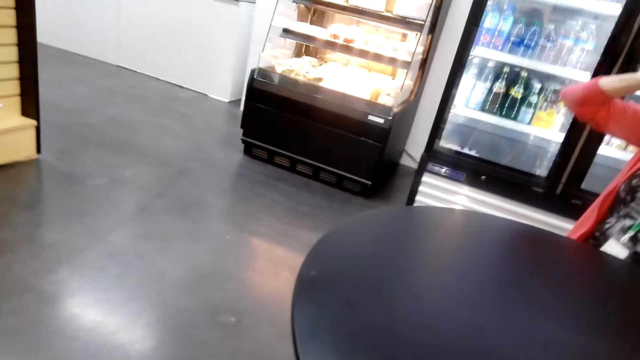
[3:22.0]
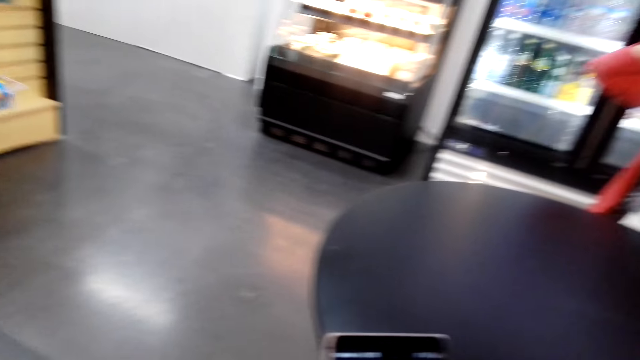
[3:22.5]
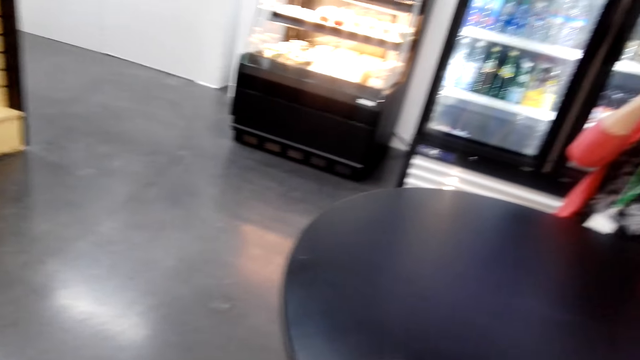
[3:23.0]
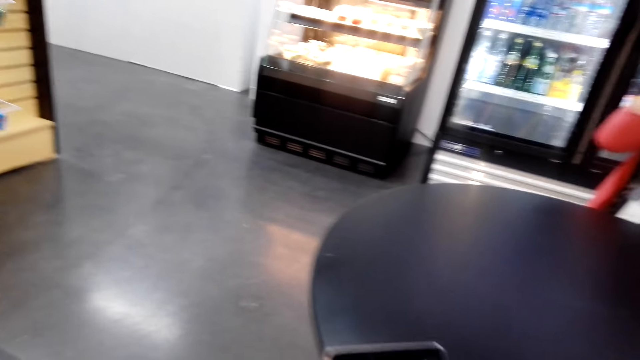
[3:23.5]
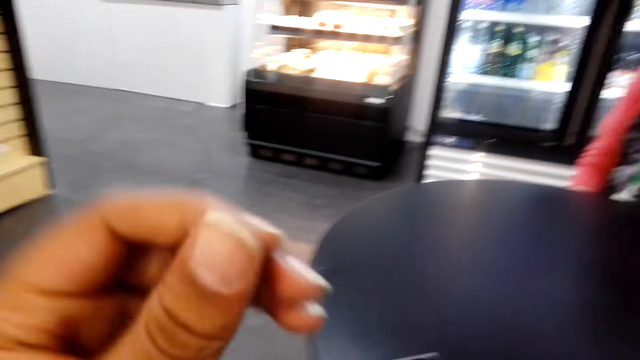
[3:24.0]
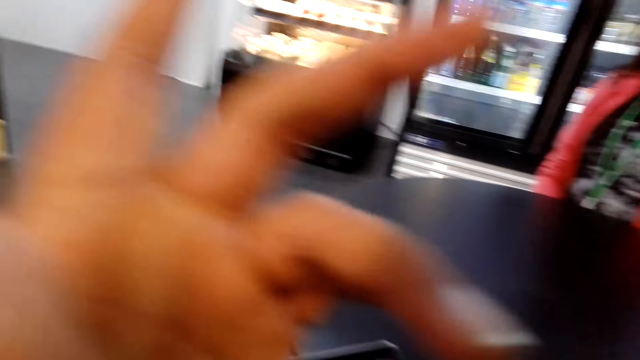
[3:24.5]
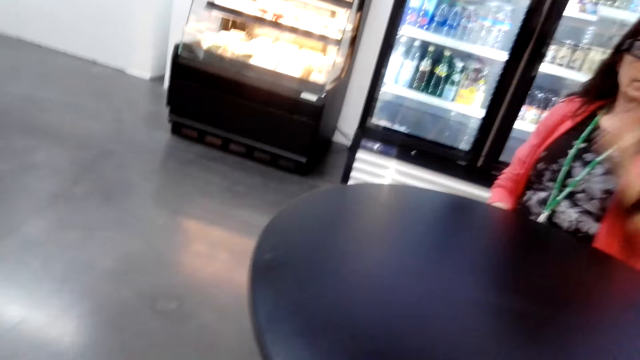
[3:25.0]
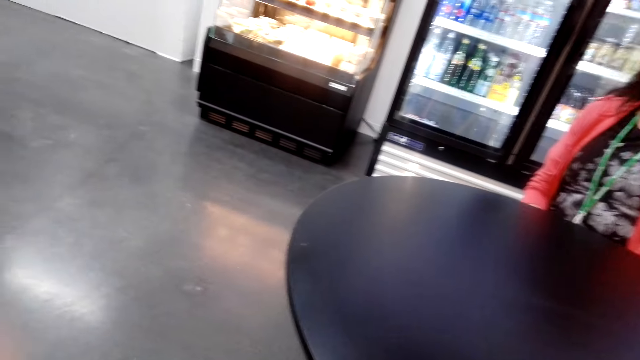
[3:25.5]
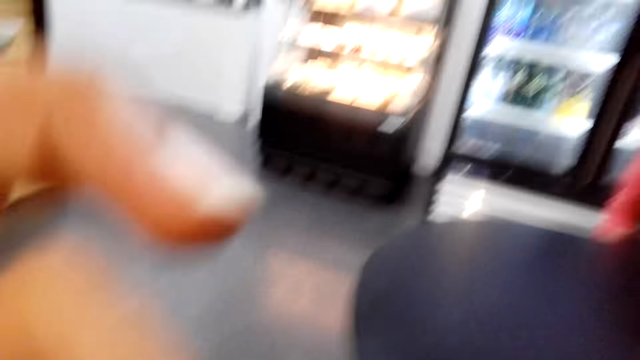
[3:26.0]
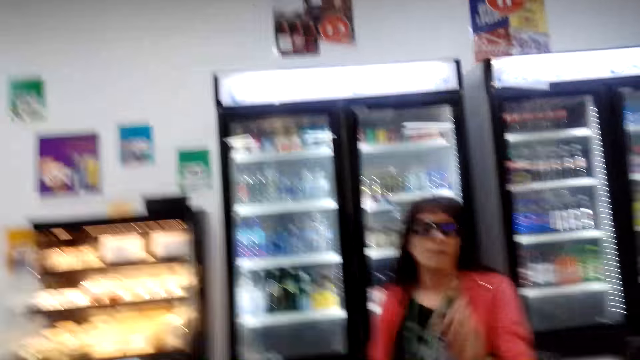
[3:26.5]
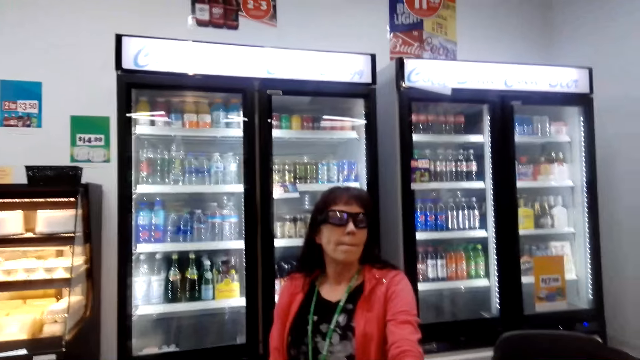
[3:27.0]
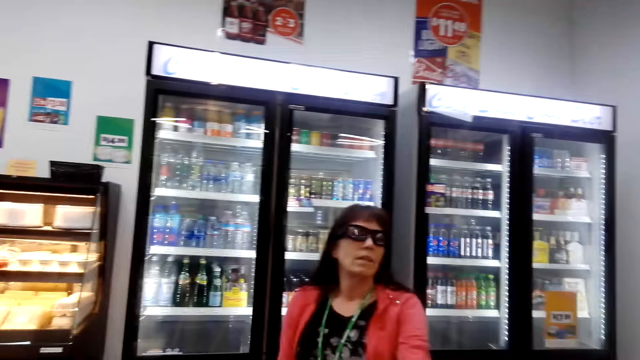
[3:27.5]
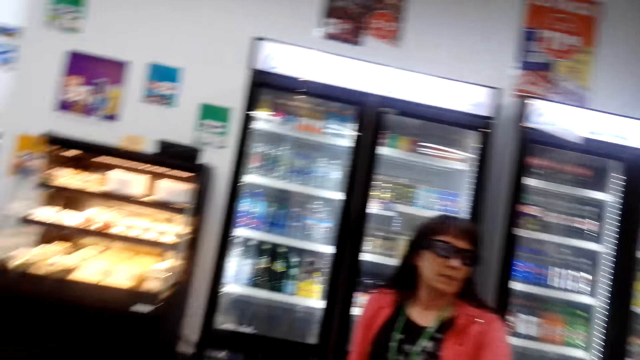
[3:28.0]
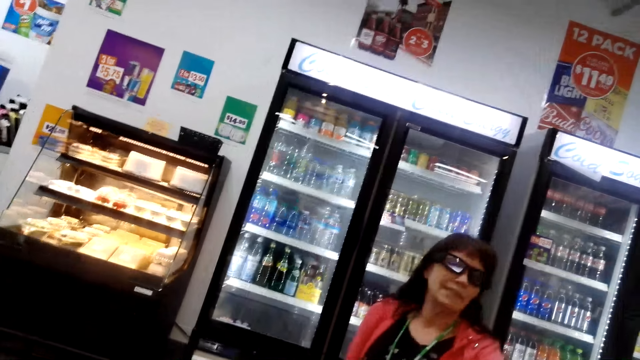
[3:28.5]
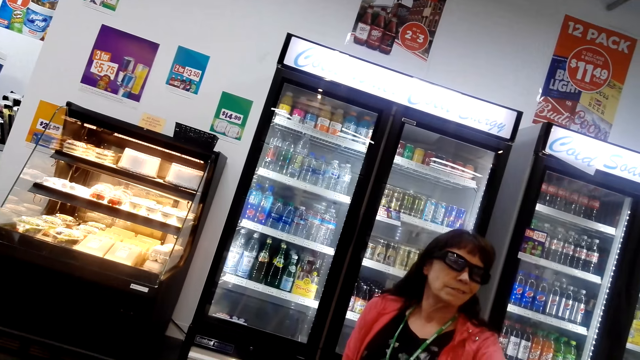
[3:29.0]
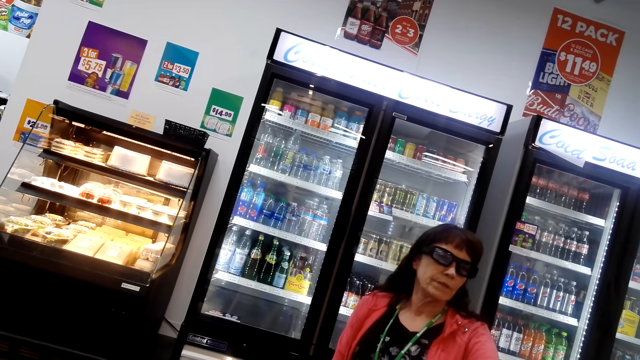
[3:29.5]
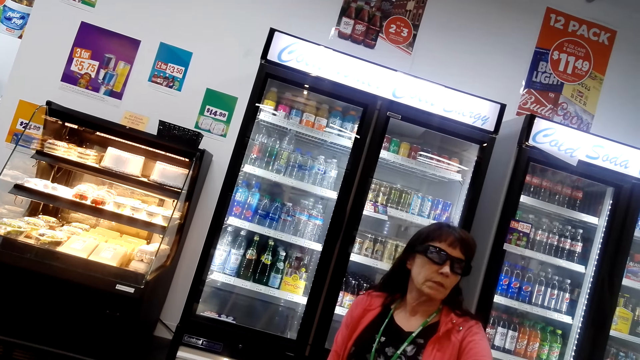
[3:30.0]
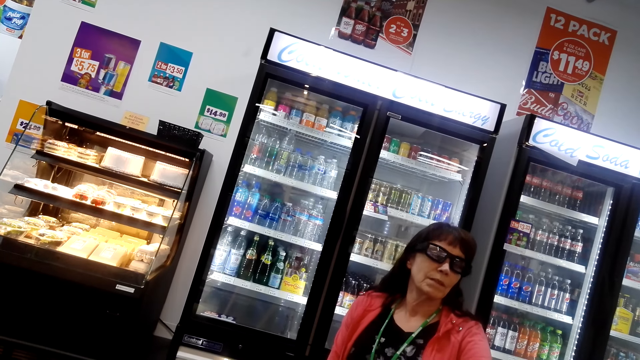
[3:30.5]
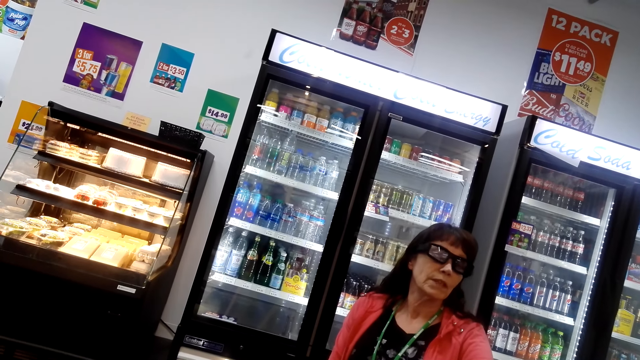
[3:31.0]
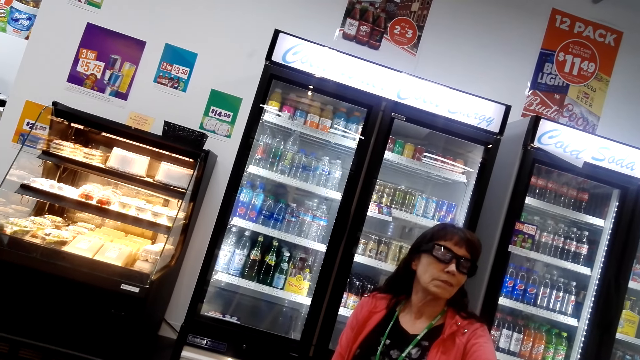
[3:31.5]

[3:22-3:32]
The camera wearer moves a hand on his face. He converses to a woman. He looks at the woman. The woman talks with the camera wearer.

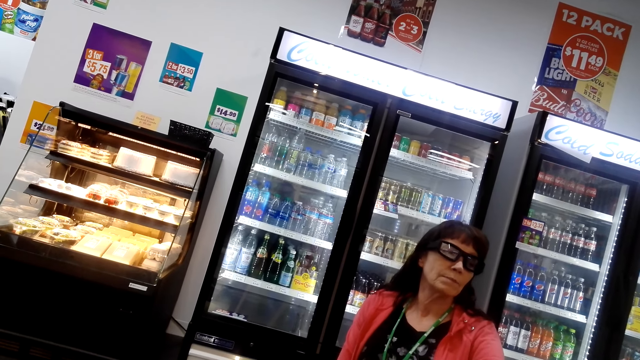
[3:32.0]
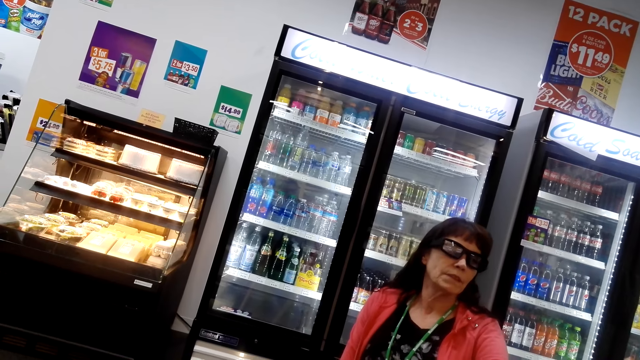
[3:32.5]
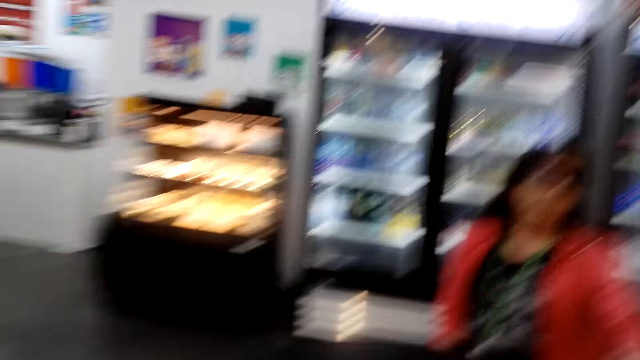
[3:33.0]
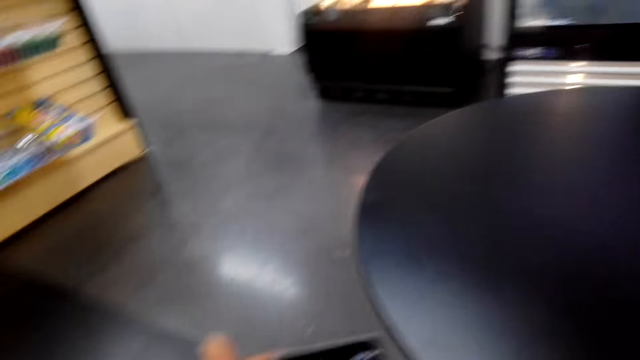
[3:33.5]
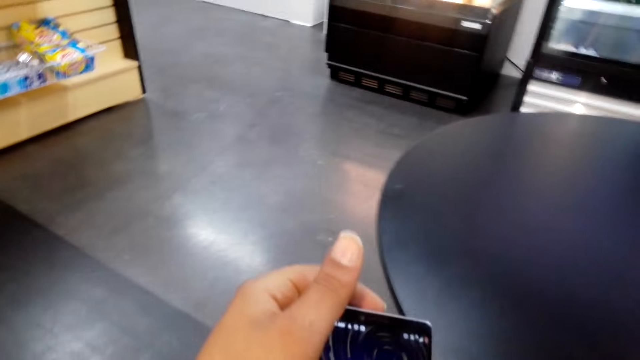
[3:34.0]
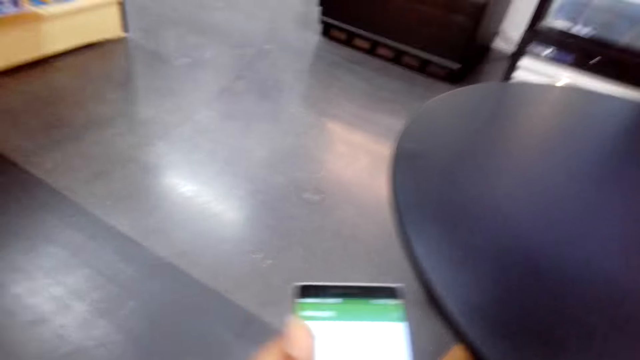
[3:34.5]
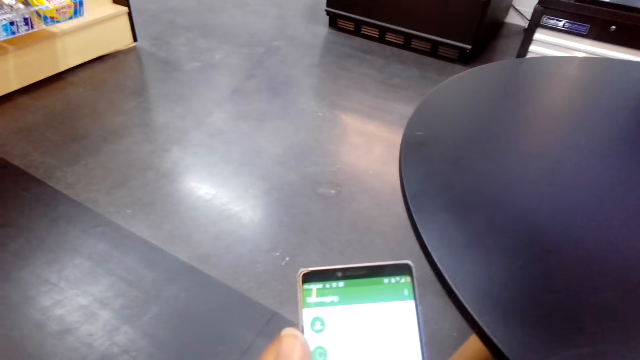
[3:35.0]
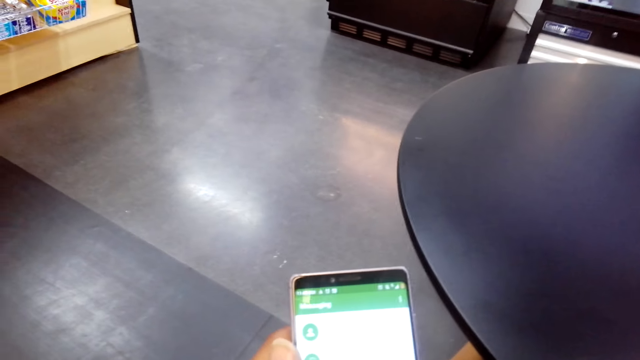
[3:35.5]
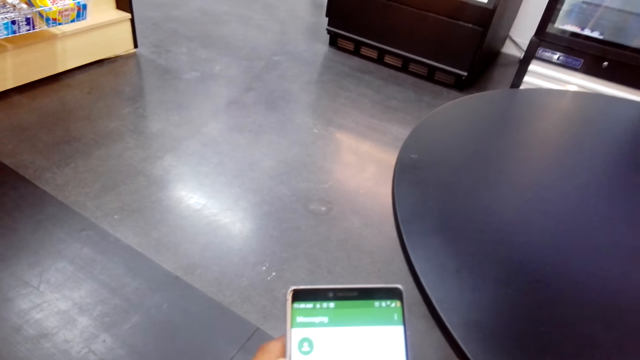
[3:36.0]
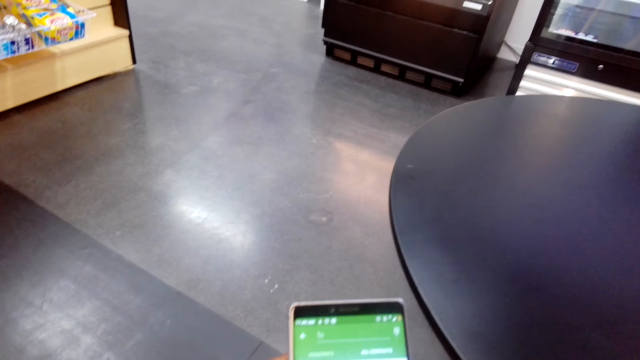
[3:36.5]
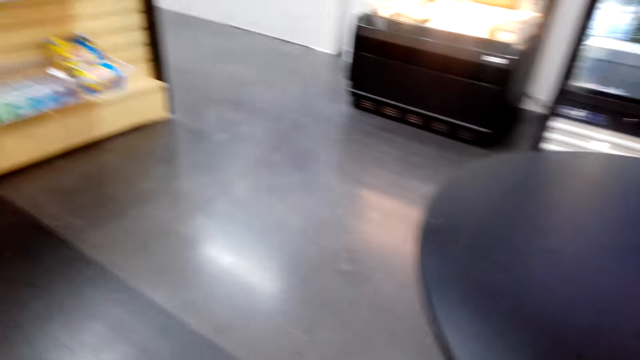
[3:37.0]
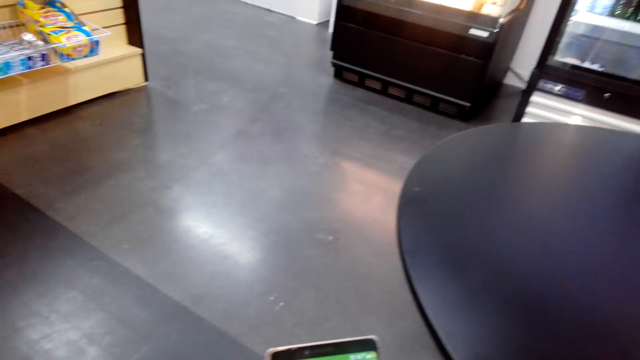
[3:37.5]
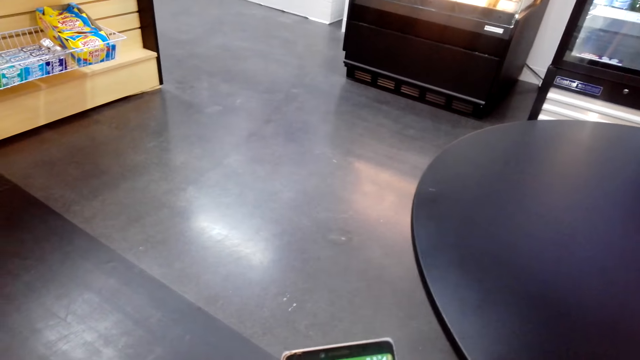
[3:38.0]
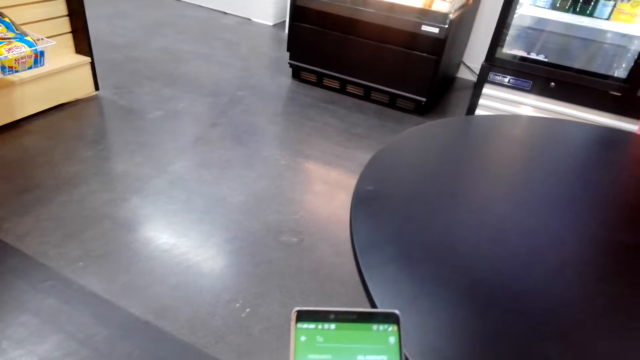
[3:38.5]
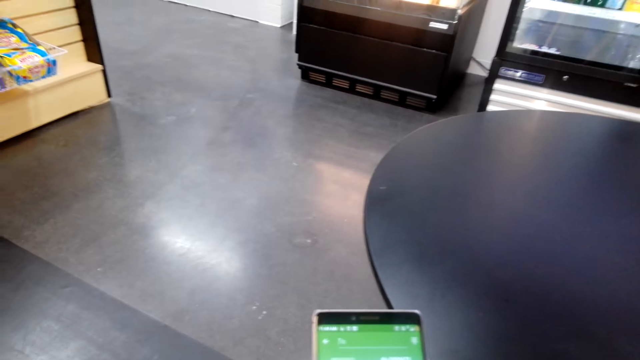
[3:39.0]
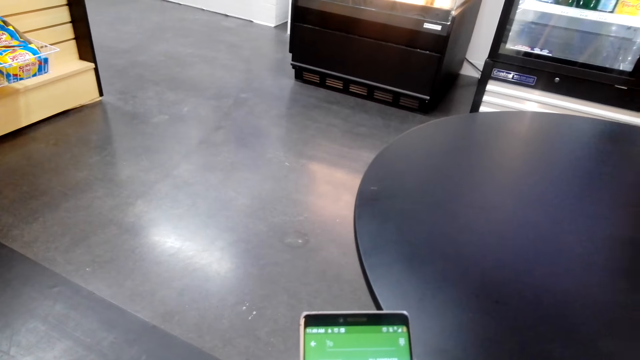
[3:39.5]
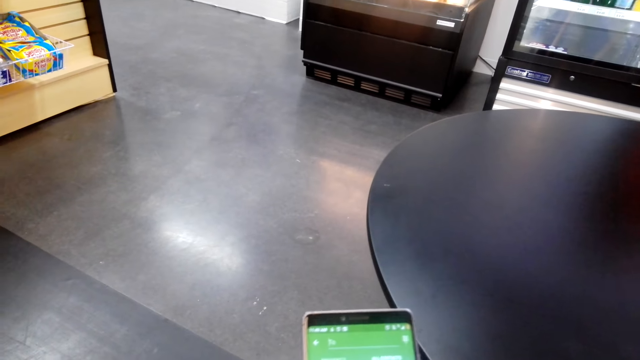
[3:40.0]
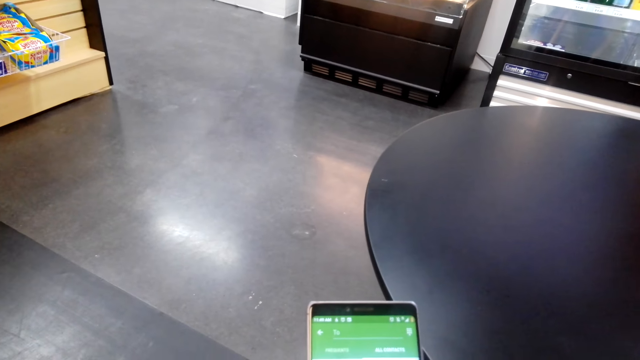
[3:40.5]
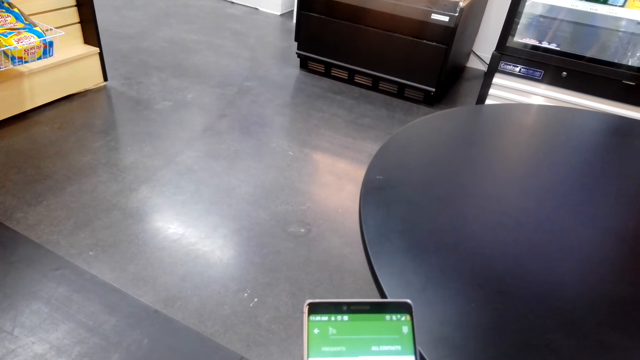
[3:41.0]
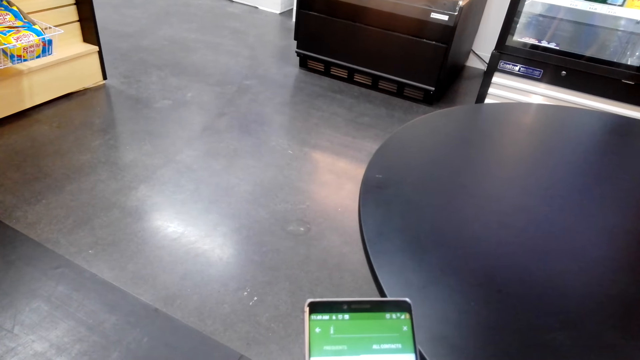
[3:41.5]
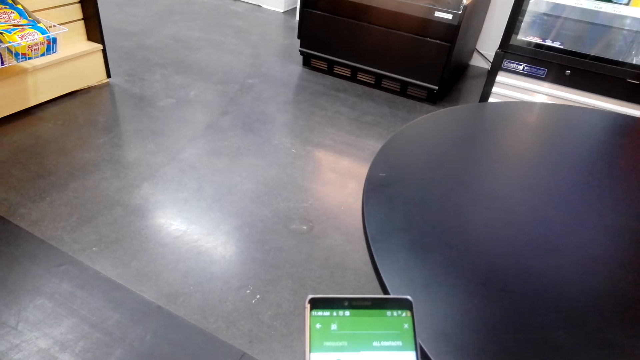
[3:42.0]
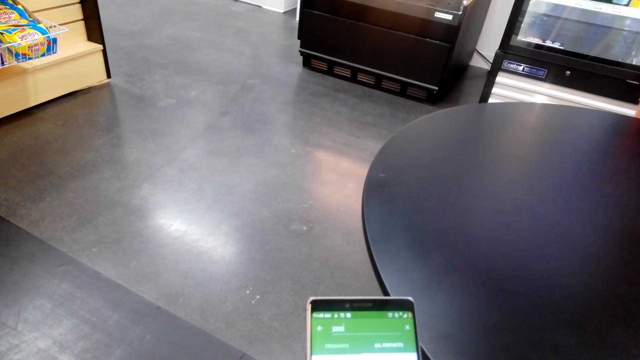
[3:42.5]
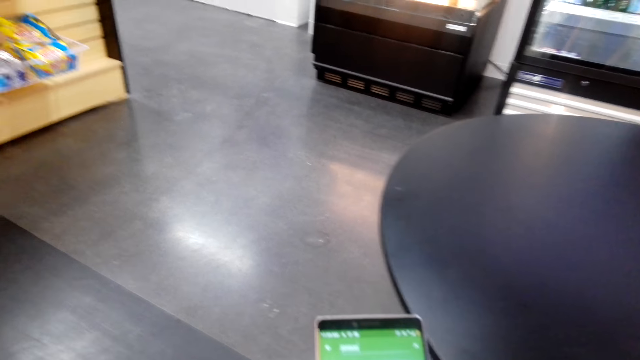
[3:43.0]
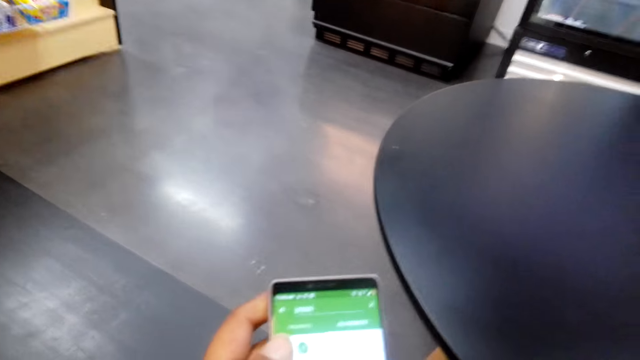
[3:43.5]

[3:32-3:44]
The camera wearer operates a phone and scrolls the phone. A woman converses to the camera wearer. The camera wearer converses to the woman. The woman talks with the camera wearer.
